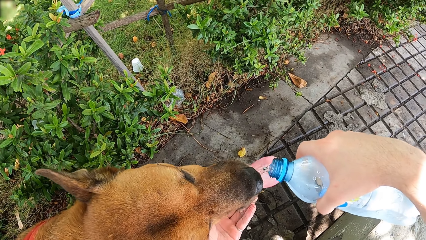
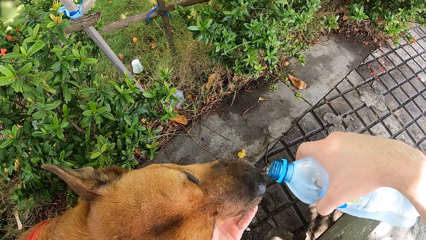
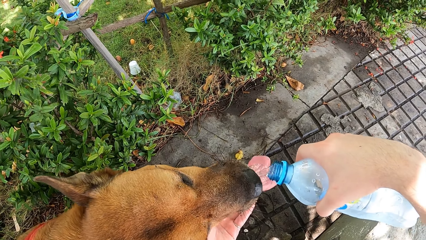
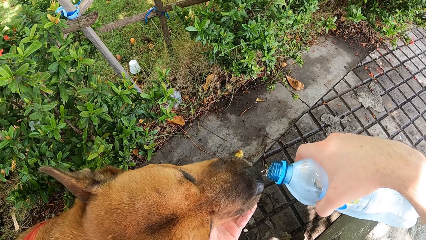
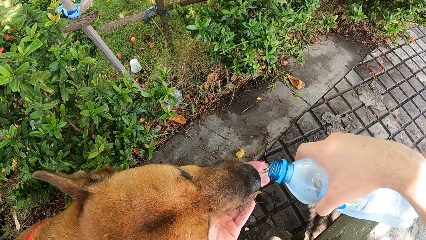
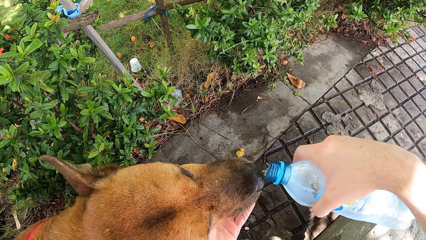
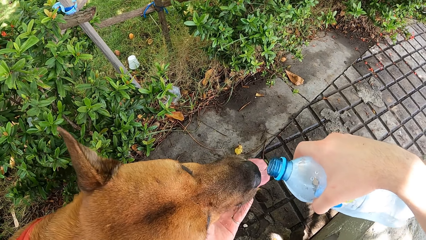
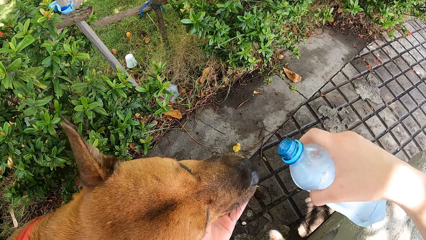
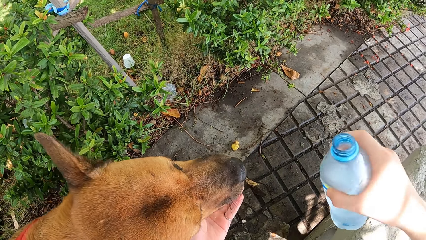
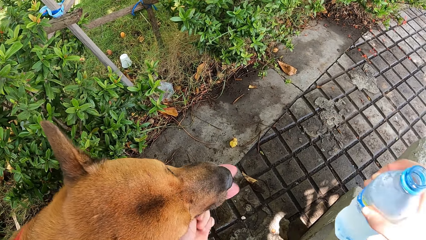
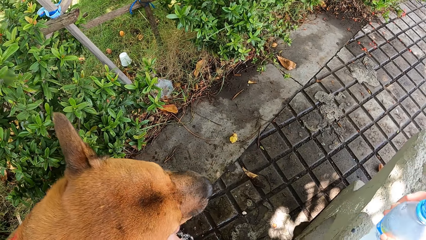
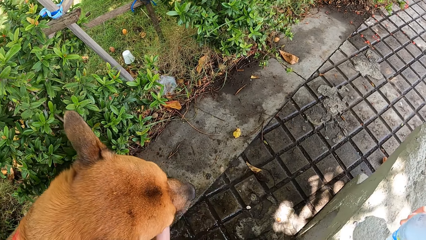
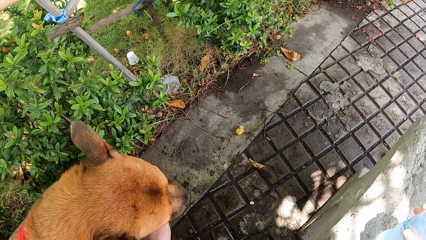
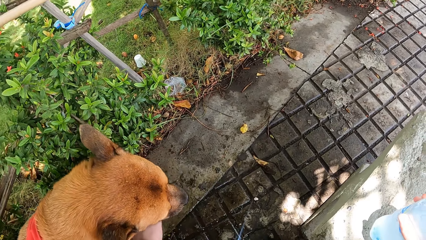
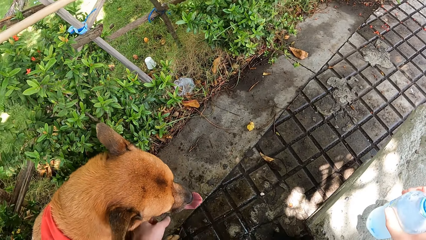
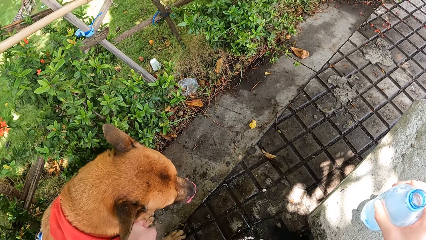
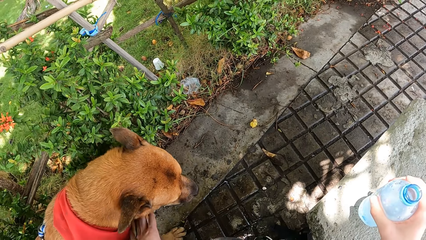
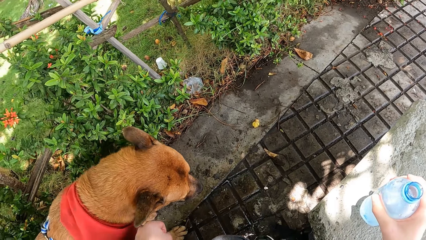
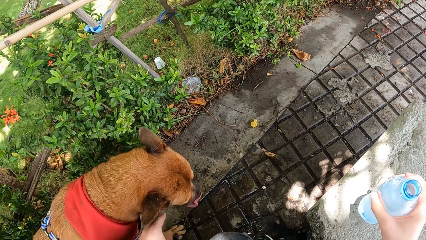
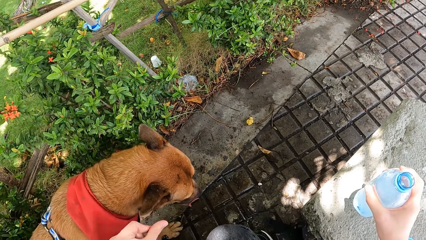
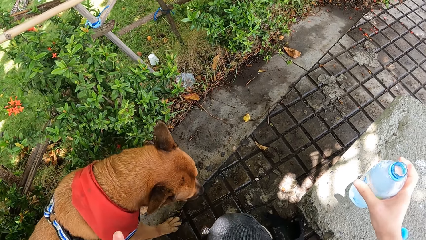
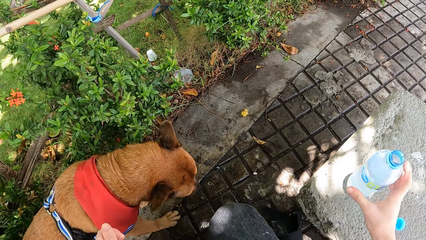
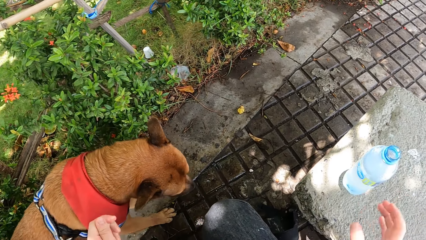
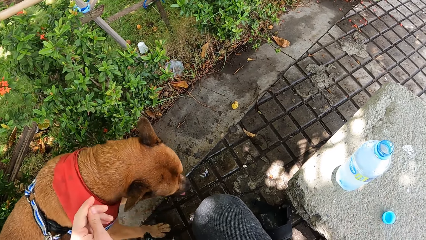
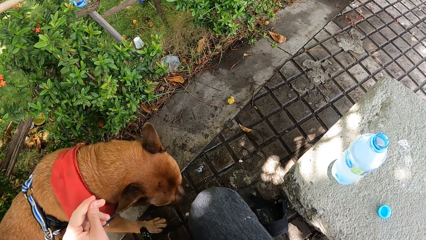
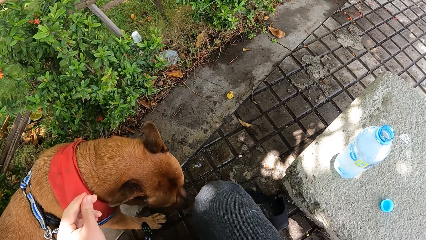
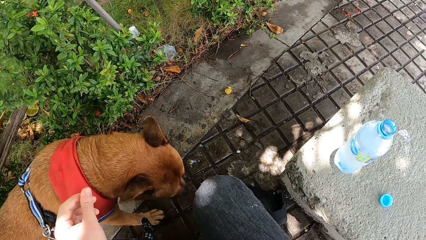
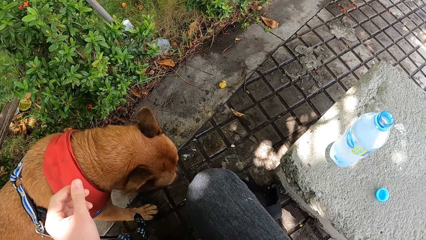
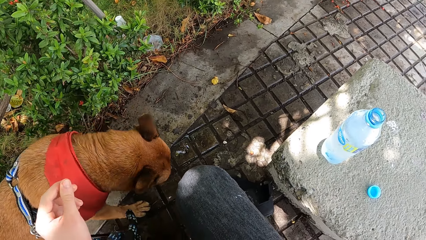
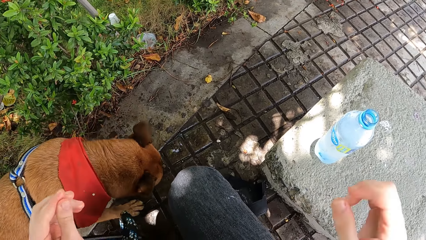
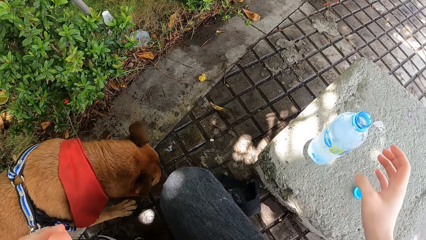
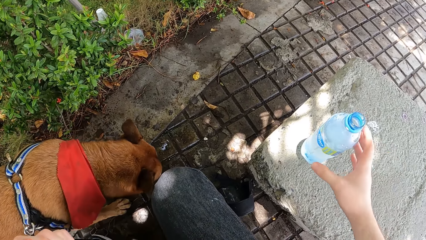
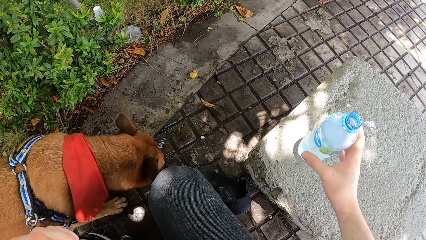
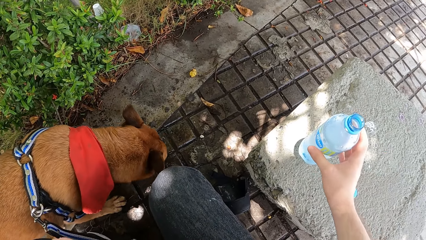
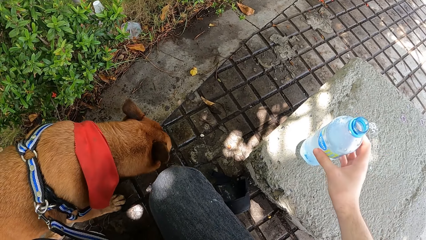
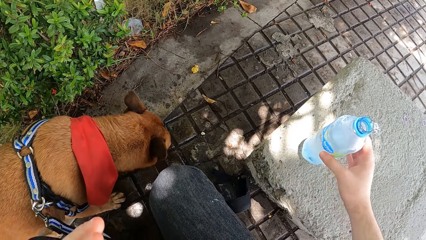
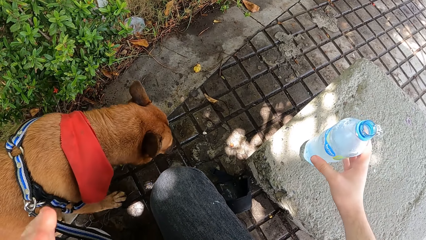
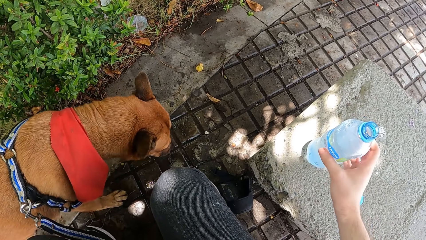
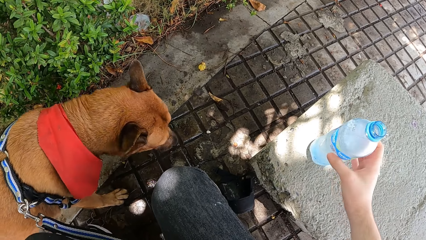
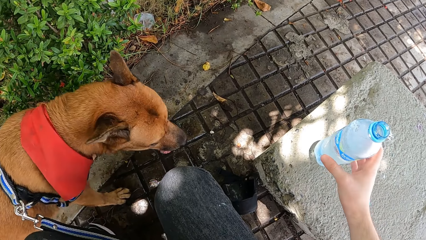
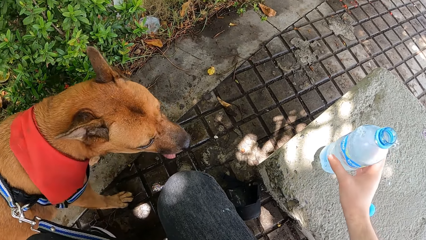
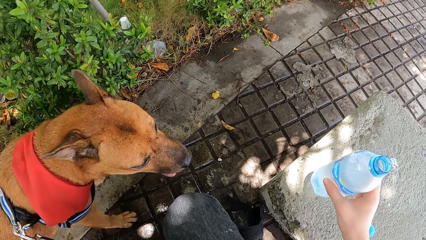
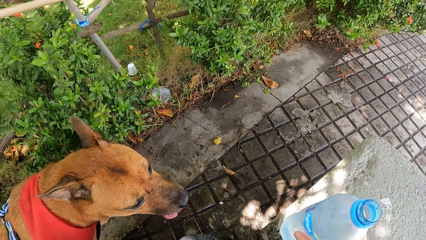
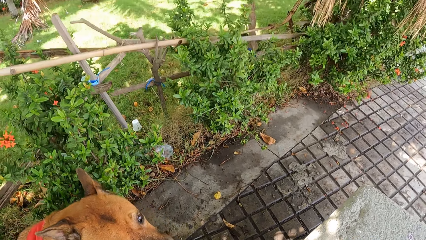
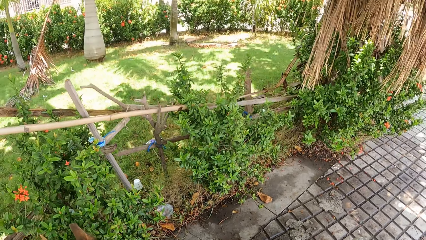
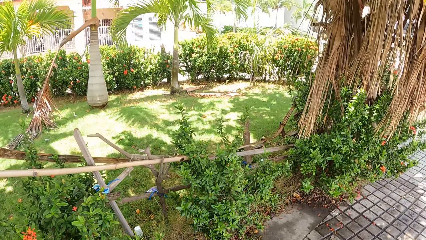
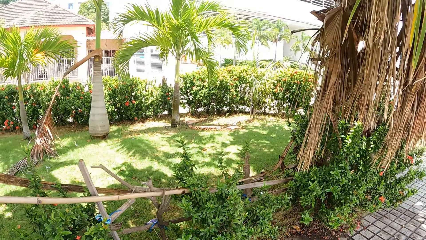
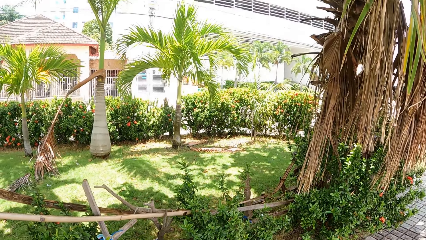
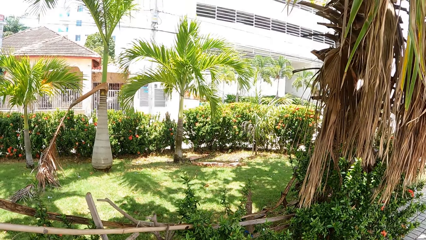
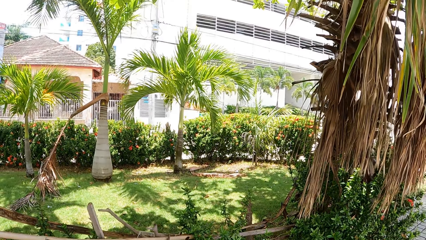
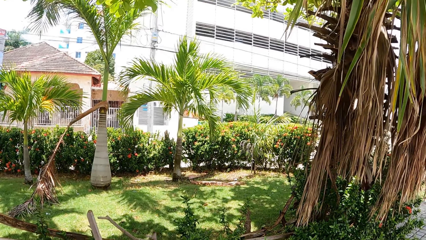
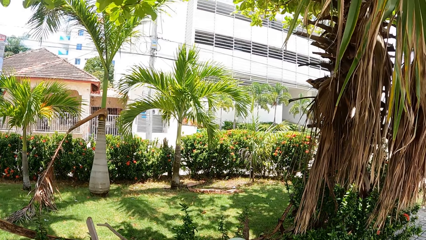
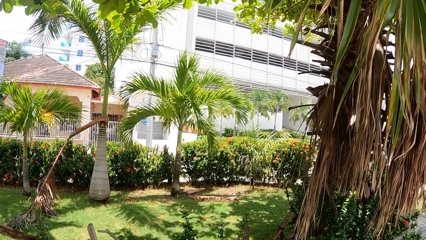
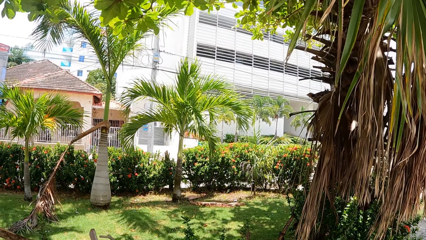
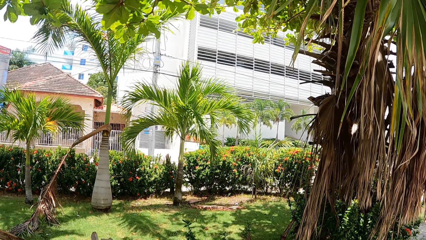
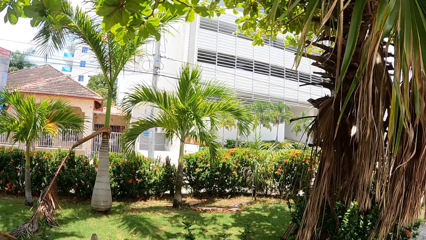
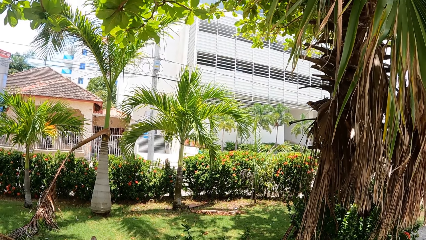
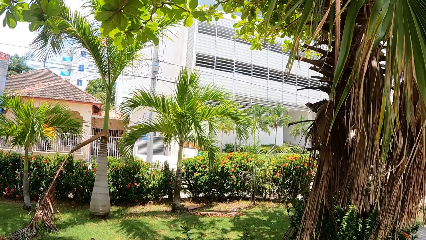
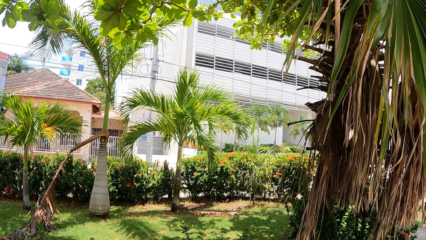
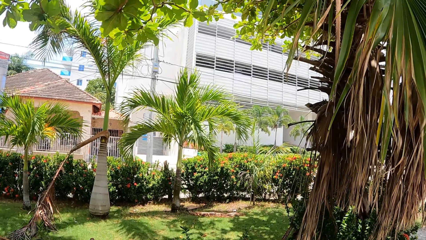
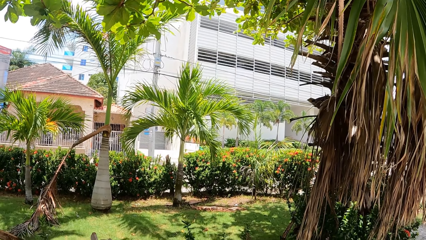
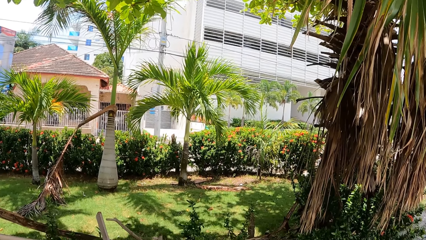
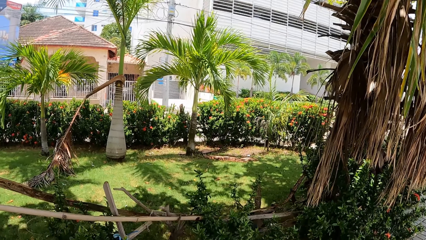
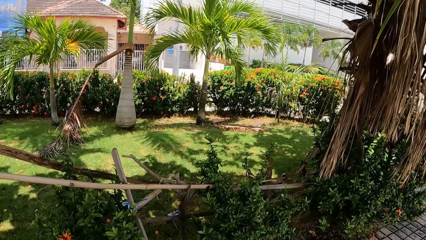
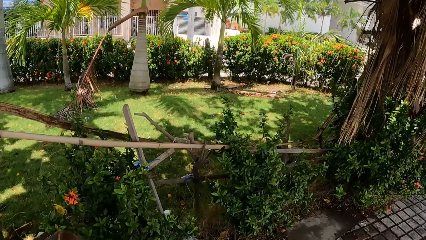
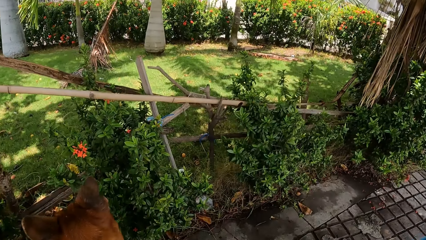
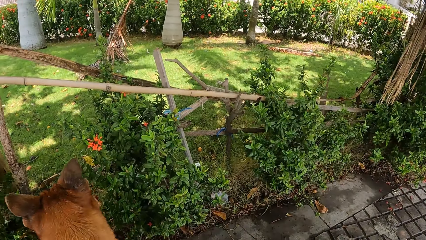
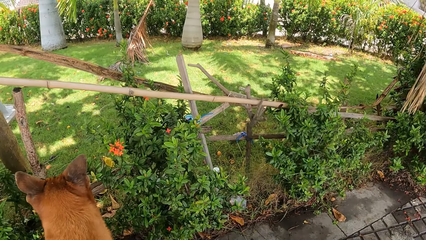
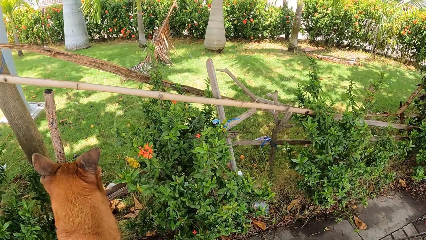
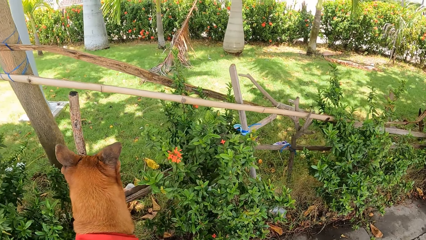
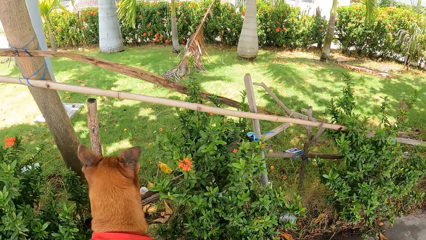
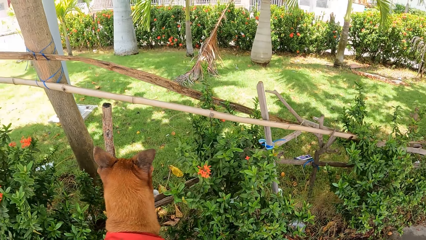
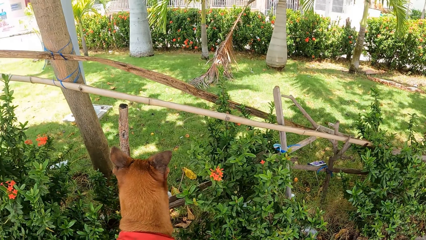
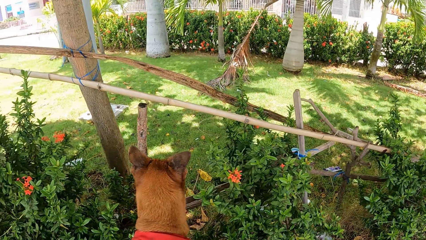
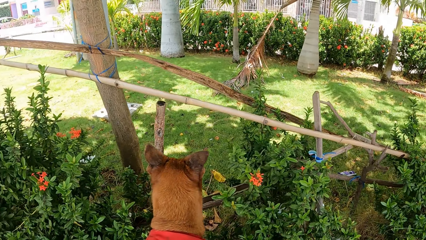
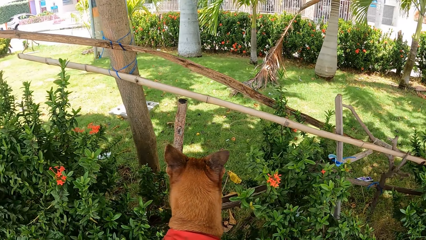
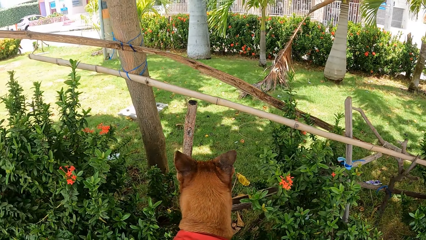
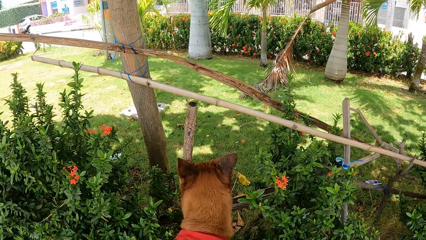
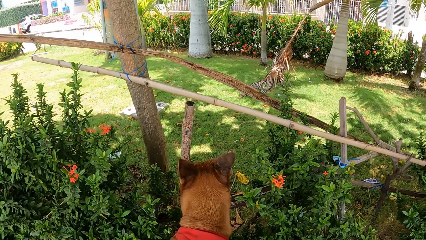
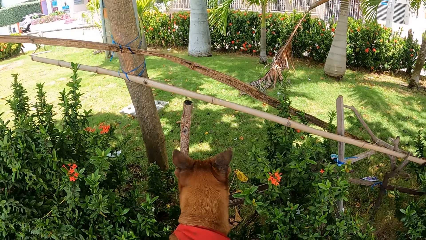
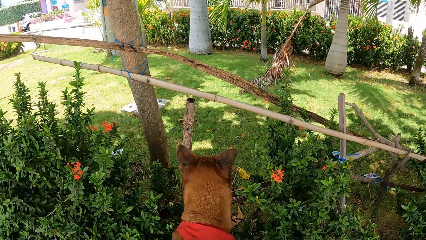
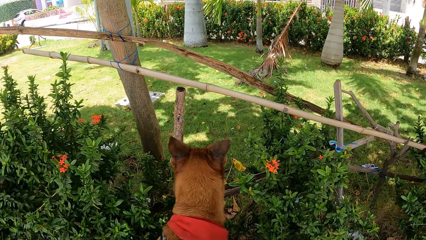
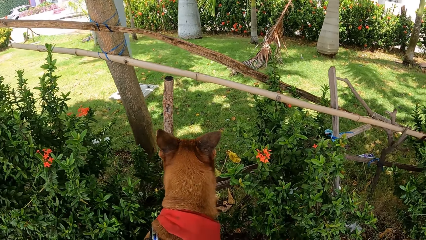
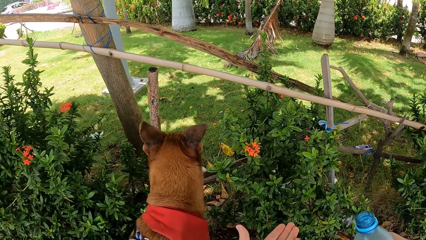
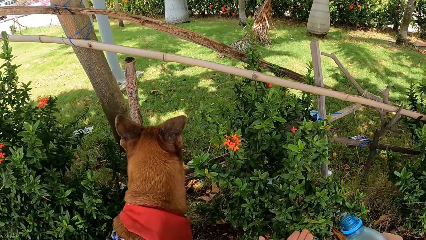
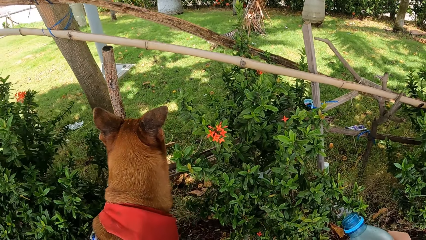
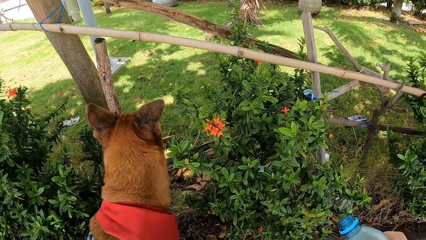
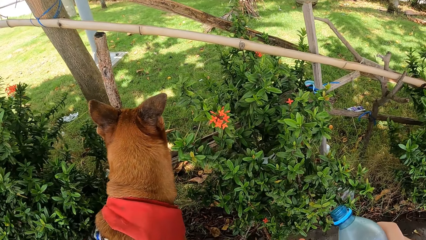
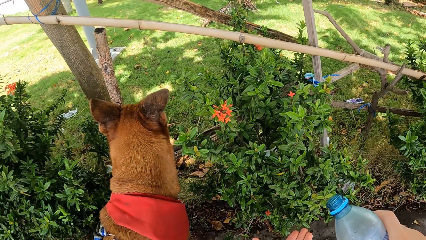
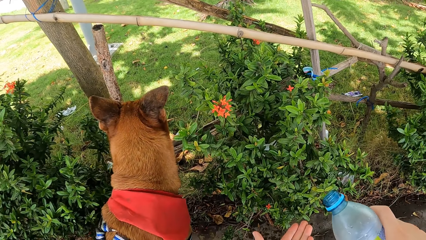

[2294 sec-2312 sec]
The camera wearer places a water bottle on a rock. They stare at the dog. They move the bottle. They pick up the water bottle. They stare at a building. They look around. They stare at the dog.
